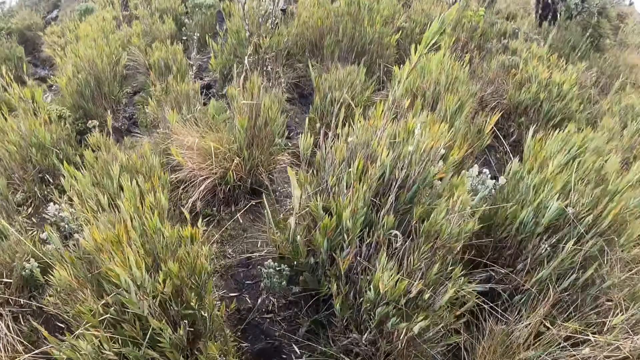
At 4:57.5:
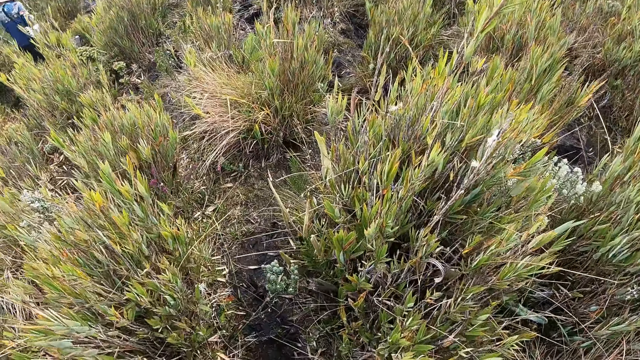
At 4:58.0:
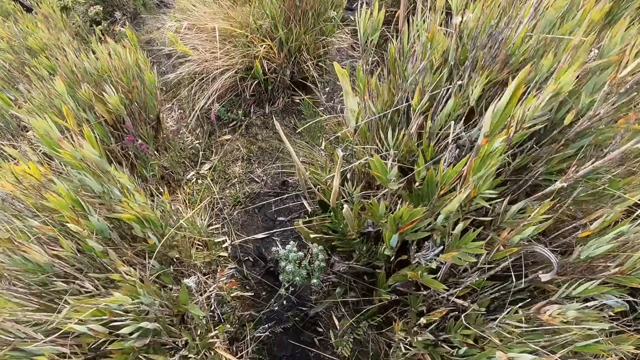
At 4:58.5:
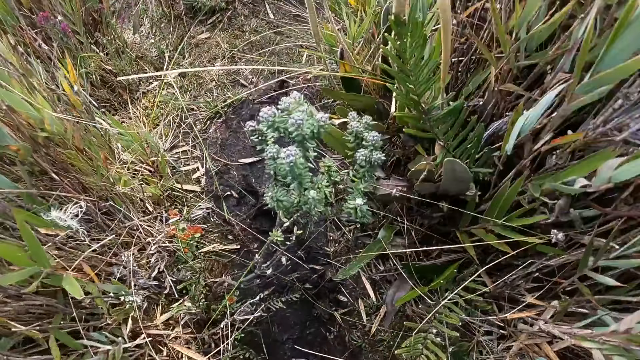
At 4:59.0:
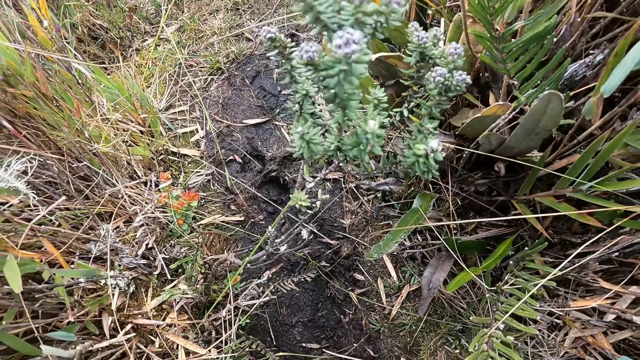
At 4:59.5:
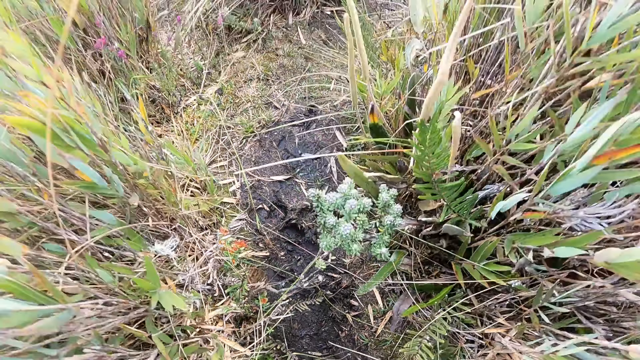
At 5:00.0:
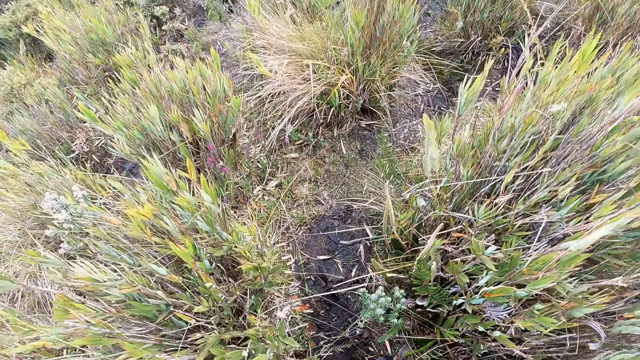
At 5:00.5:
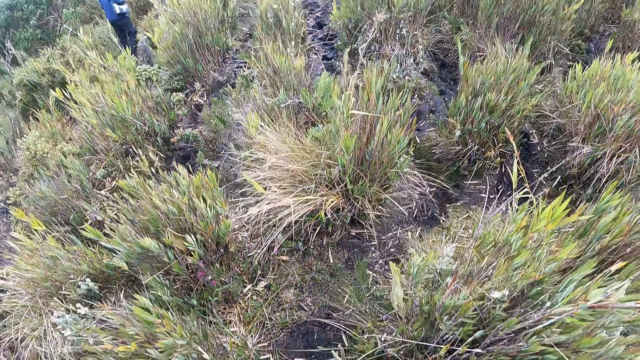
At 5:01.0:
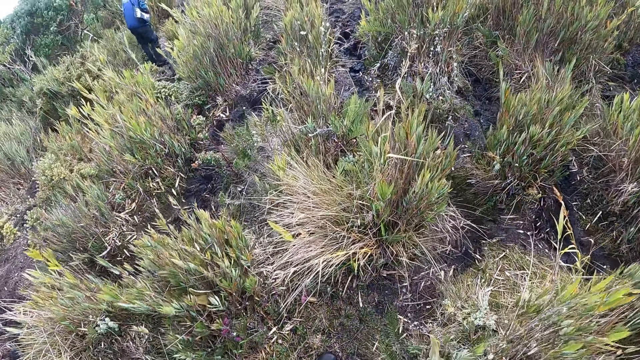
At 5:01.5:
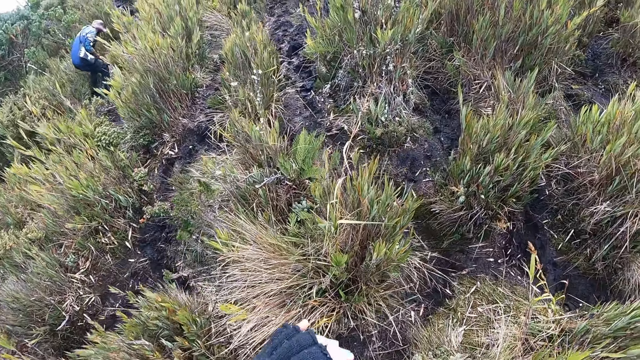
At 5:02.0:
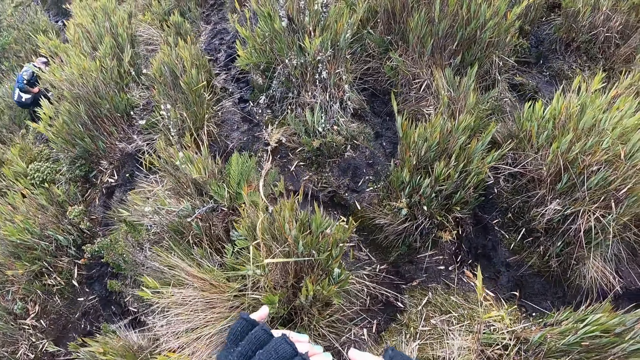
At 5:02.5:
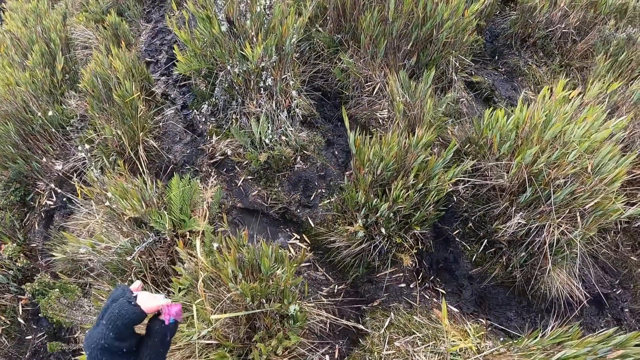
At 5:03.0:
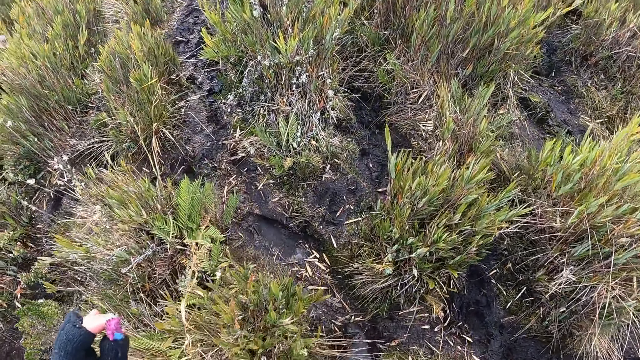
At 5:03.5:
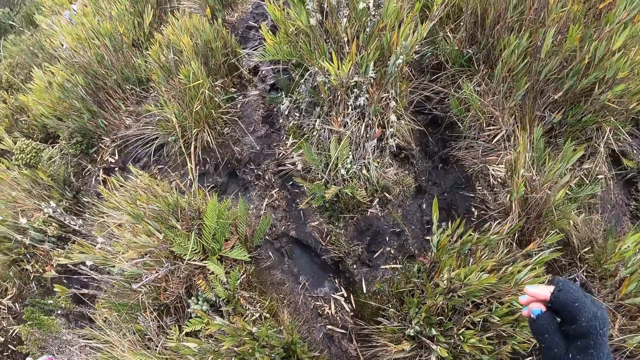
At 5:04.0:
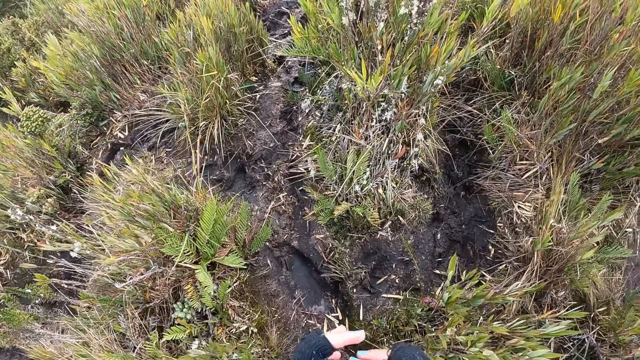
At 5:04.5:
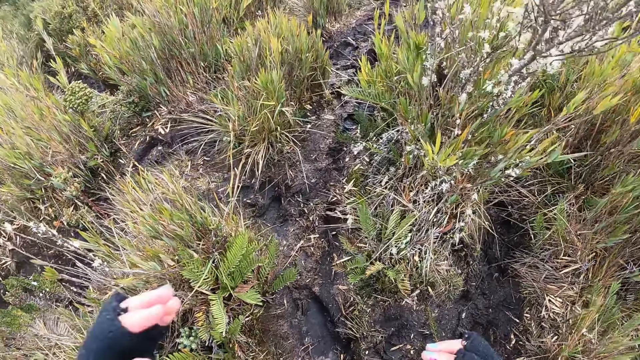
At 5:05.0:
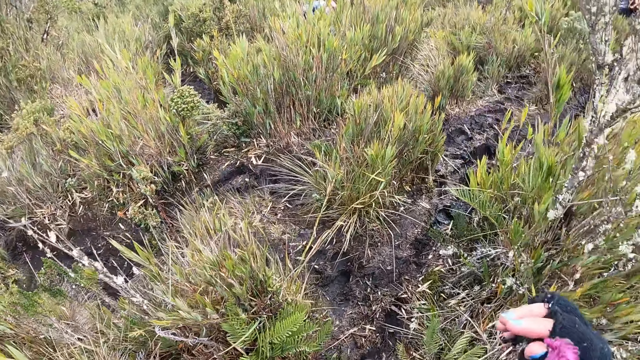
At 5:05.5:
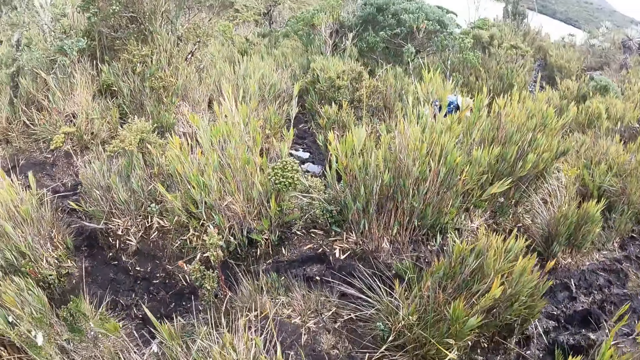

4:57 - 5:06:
The camera wearer looks at a flower. They walk on a muddy pathway.

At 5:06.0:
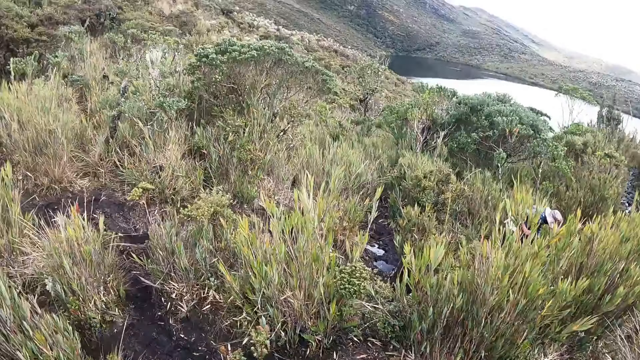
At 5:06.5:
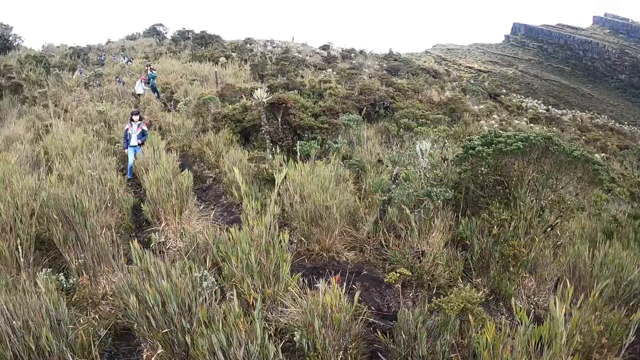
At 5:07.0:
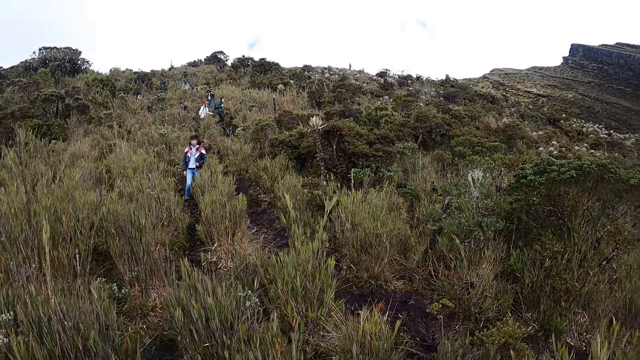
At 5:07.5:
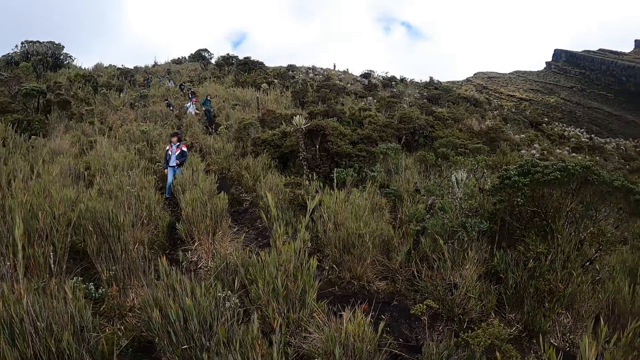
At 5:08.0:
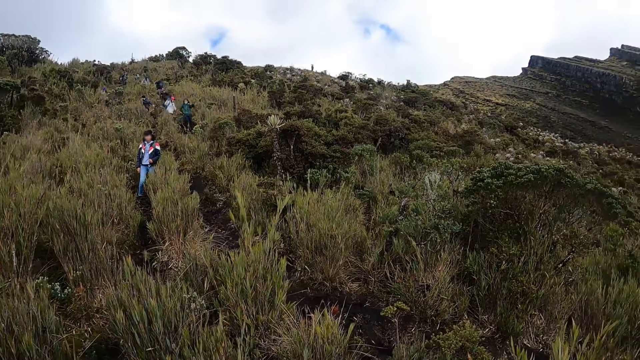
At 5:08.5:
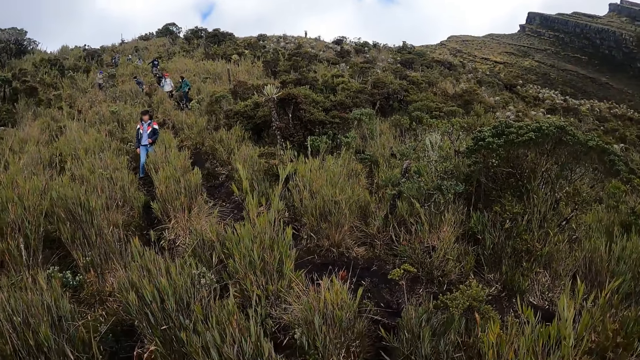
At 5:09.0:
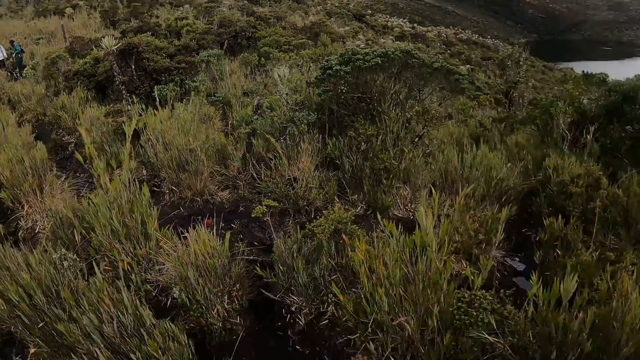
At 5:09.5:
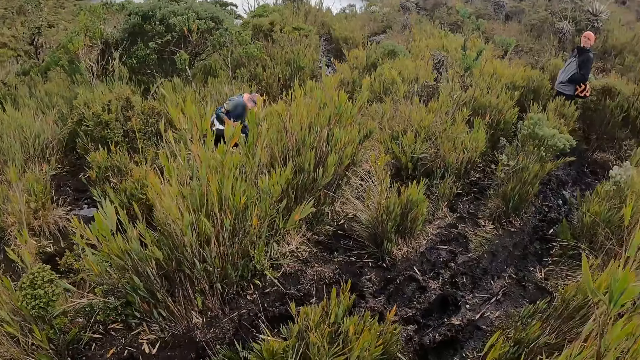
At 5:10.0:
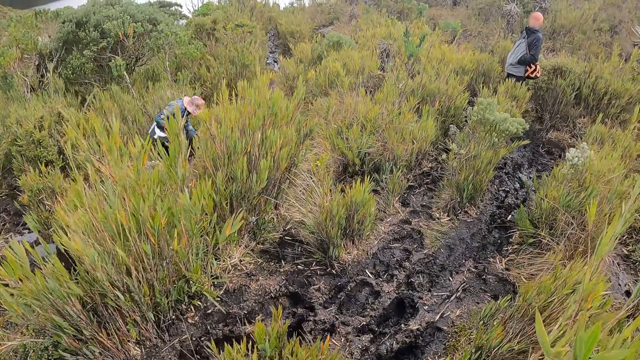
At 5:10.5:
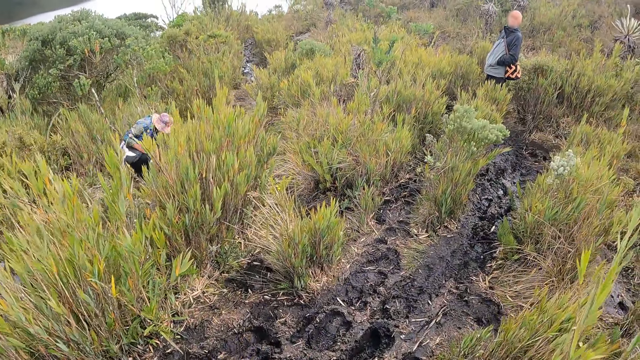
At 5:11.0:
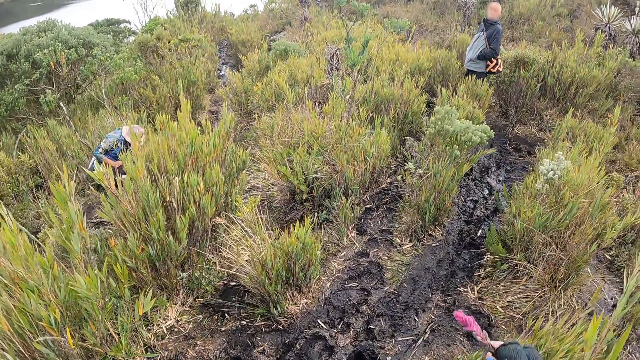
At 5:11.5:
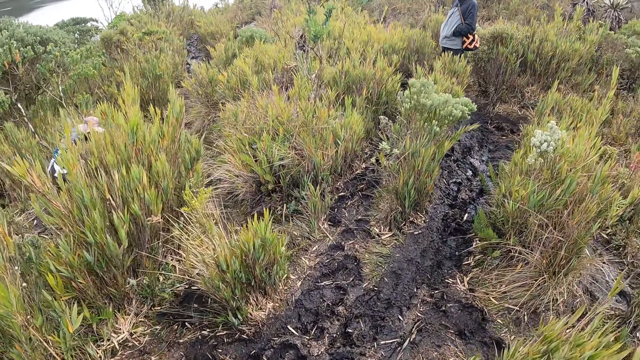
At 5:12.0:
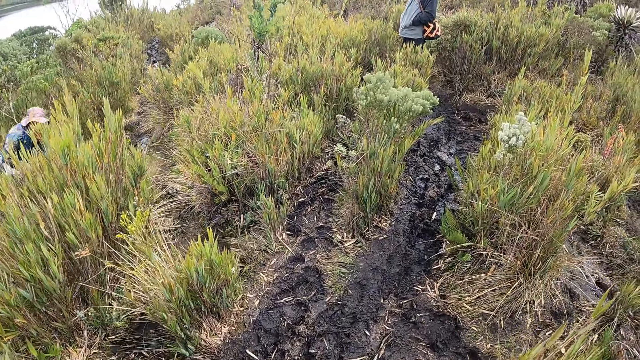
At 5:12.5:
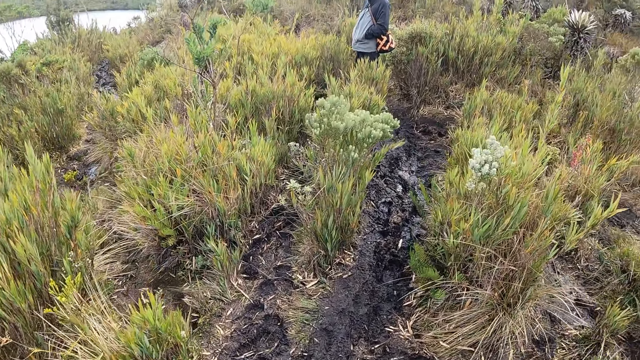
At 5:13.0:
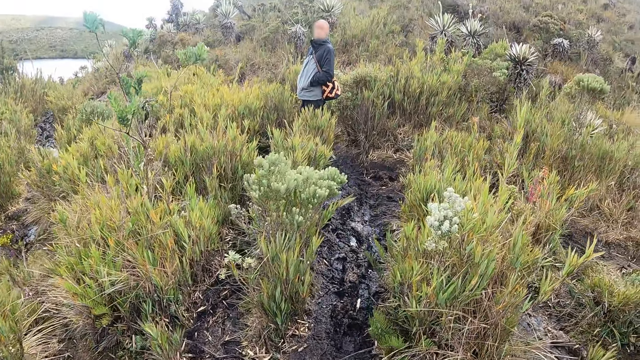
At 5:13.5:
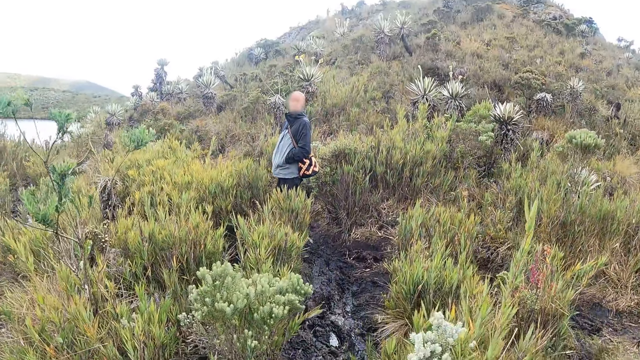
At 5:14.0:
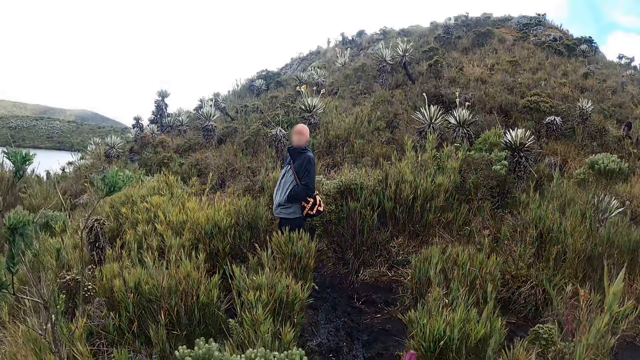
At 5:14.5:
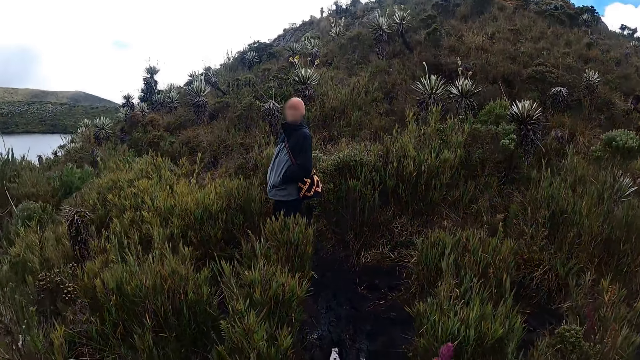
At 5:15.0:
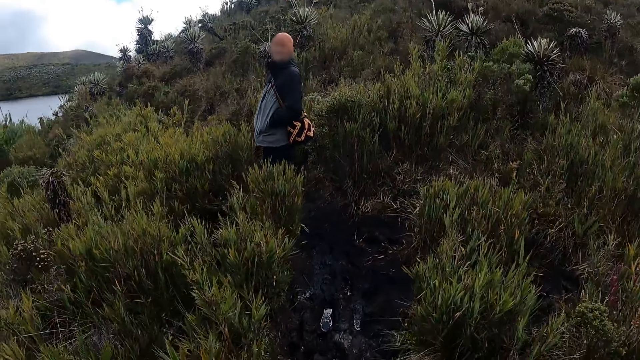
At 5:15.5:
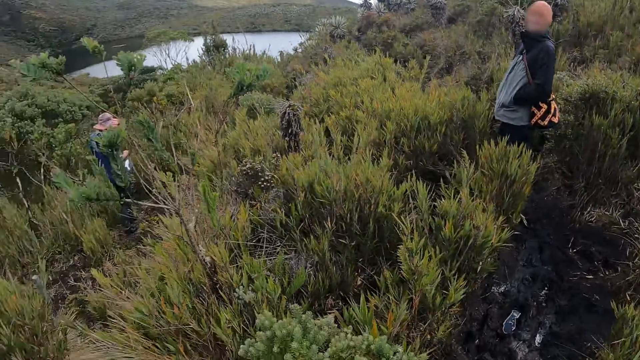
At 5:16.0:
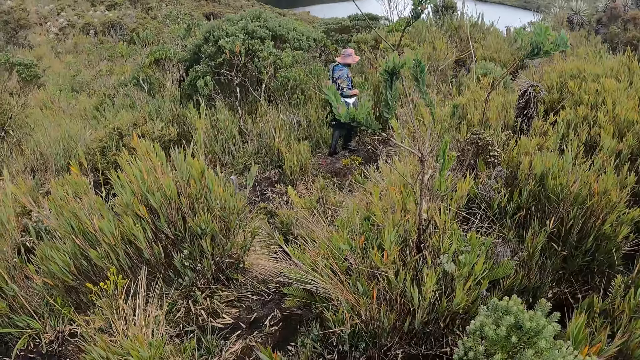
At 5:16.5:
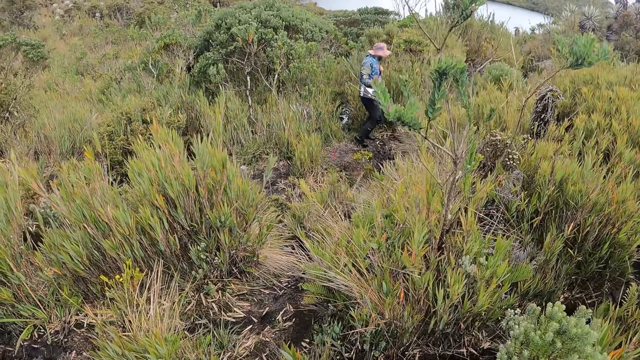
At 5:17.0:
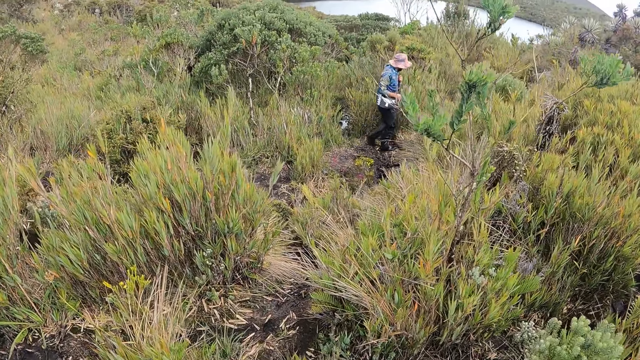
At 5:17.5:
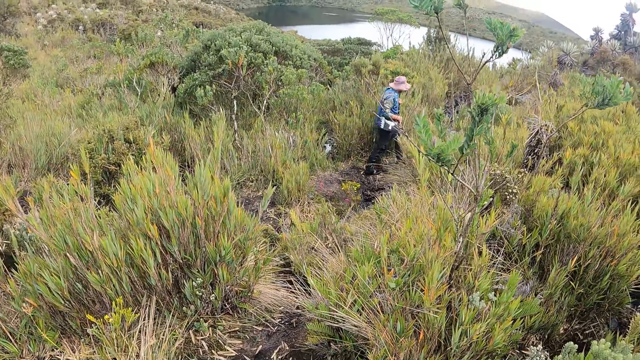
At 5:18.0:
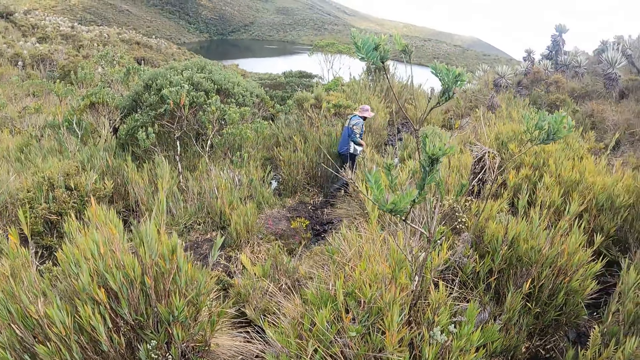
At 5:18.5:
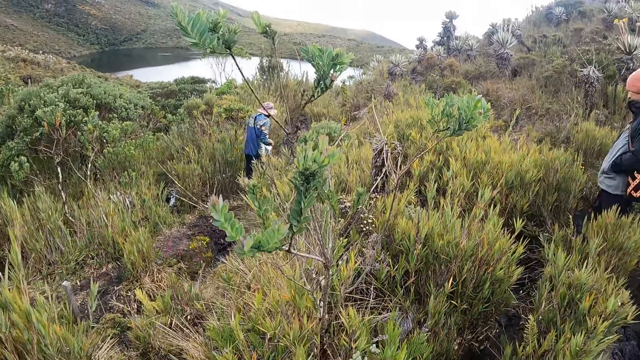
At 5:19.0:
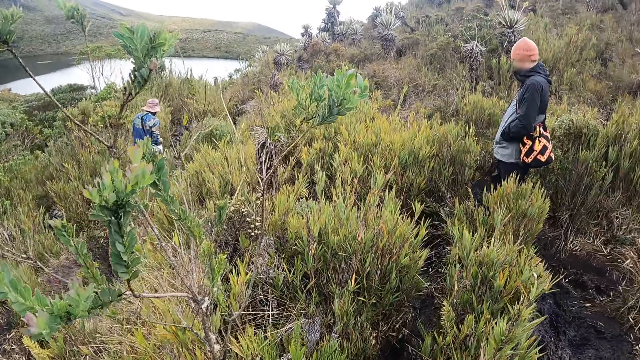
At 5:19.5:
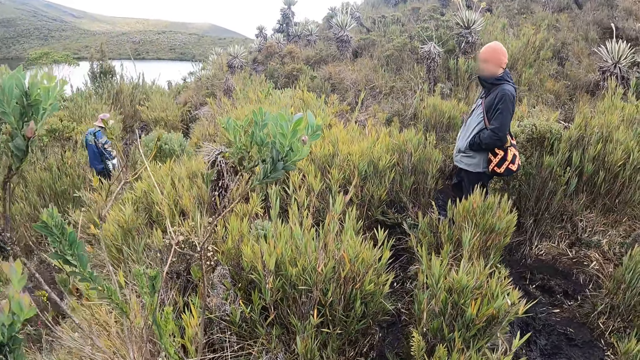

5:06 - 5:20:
The camera wearer looks behind. They walk on a muddy pathway.
